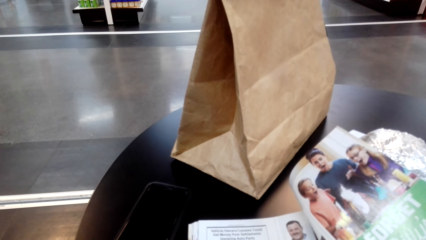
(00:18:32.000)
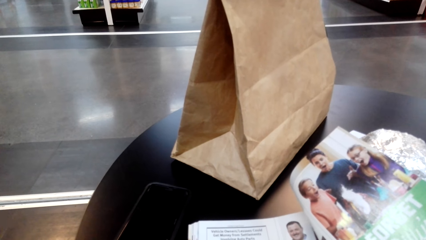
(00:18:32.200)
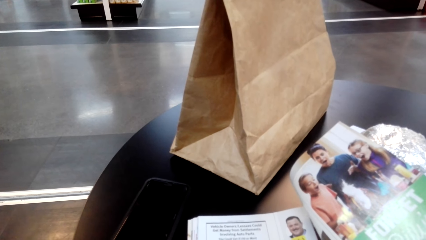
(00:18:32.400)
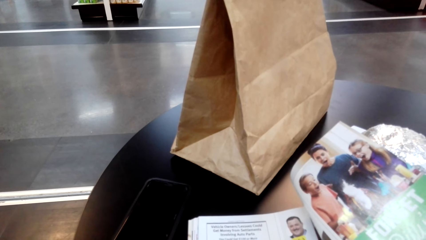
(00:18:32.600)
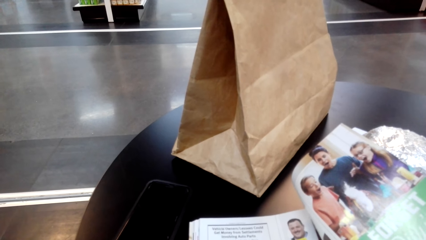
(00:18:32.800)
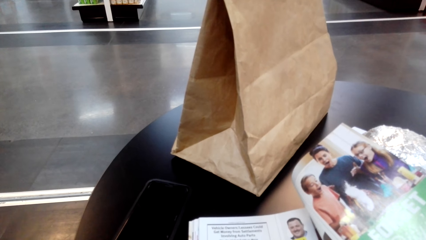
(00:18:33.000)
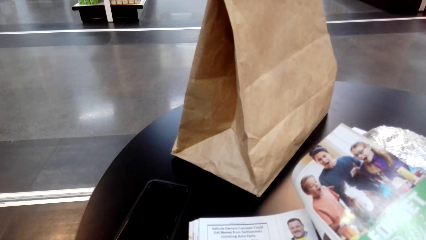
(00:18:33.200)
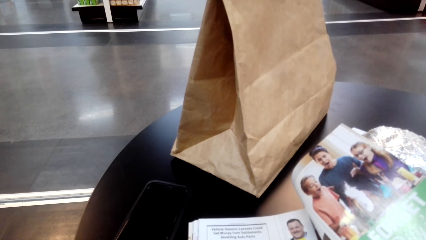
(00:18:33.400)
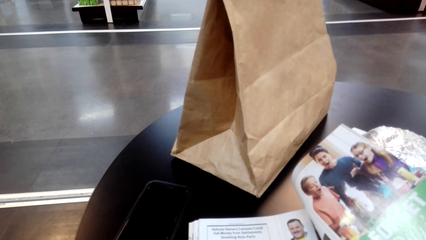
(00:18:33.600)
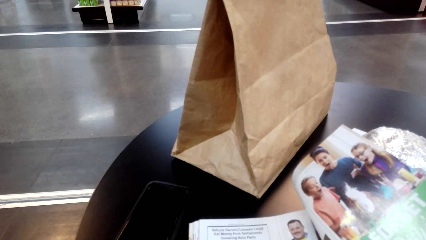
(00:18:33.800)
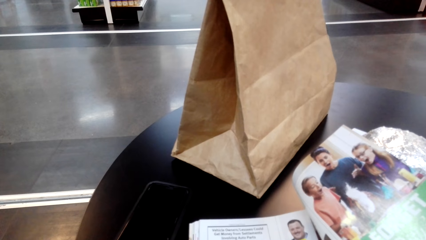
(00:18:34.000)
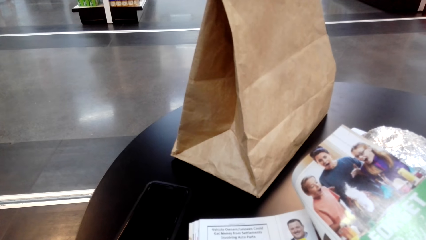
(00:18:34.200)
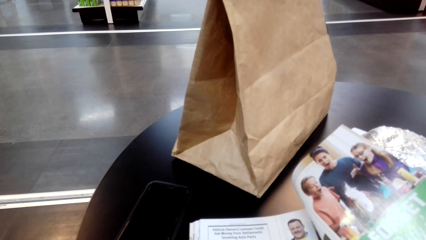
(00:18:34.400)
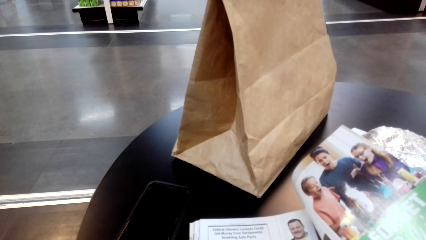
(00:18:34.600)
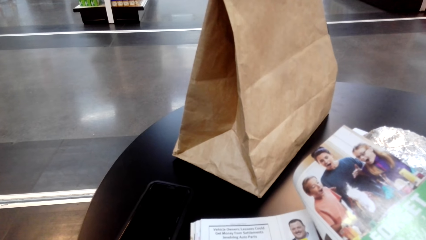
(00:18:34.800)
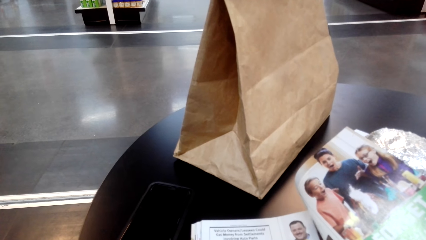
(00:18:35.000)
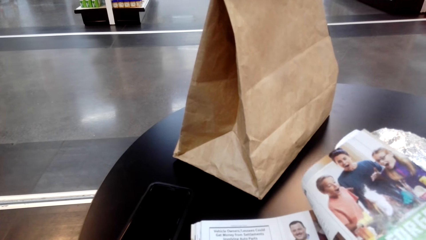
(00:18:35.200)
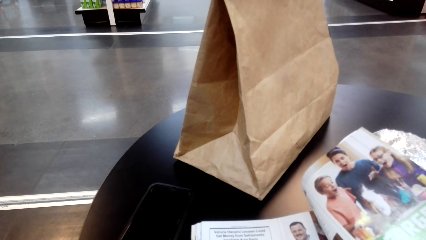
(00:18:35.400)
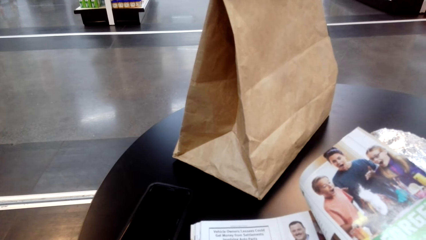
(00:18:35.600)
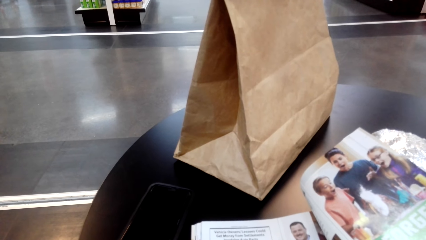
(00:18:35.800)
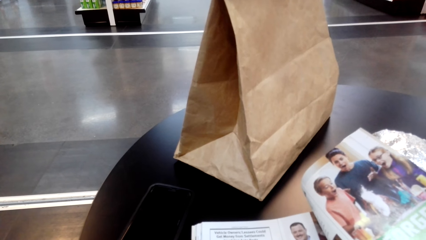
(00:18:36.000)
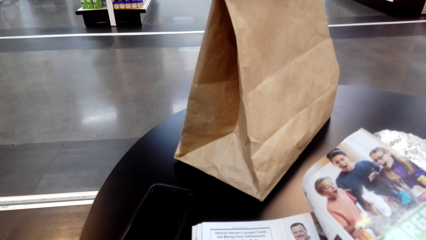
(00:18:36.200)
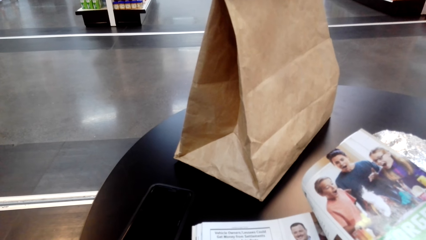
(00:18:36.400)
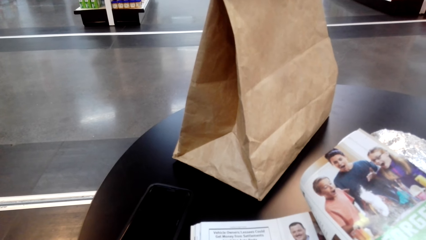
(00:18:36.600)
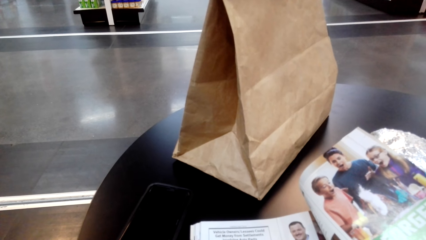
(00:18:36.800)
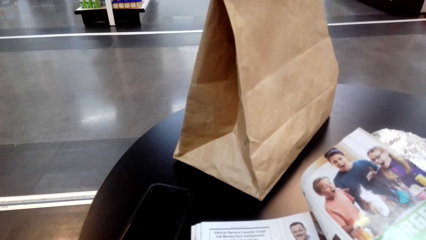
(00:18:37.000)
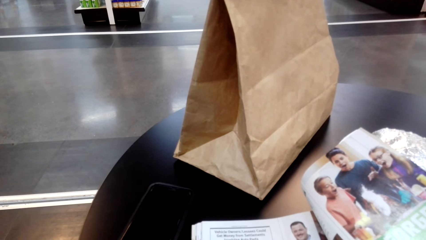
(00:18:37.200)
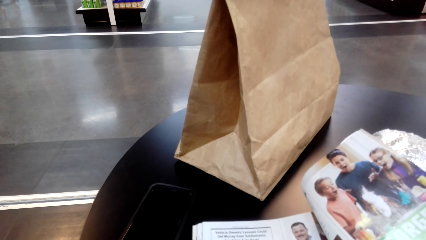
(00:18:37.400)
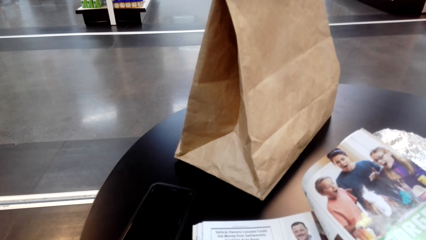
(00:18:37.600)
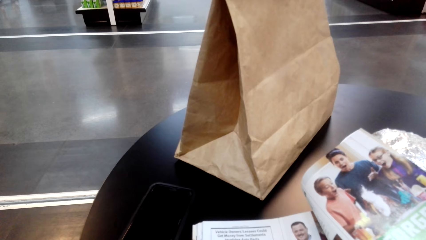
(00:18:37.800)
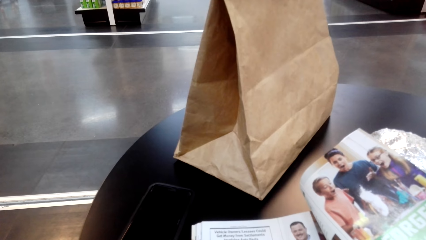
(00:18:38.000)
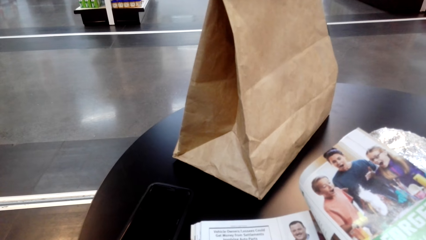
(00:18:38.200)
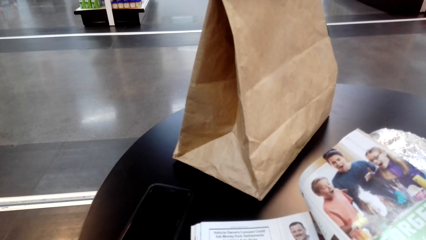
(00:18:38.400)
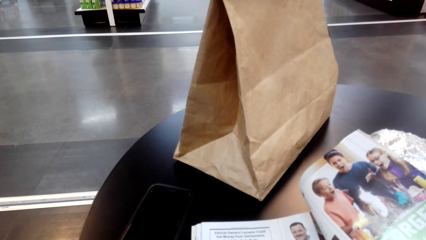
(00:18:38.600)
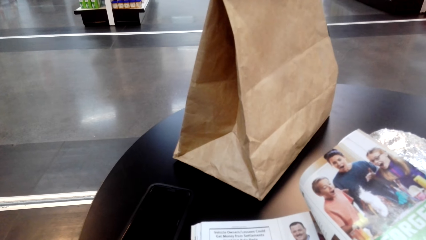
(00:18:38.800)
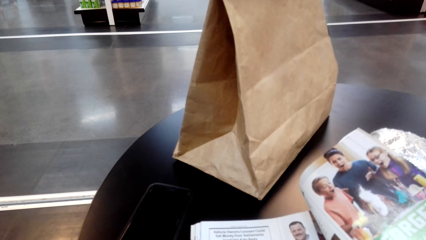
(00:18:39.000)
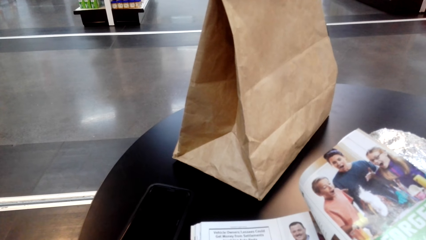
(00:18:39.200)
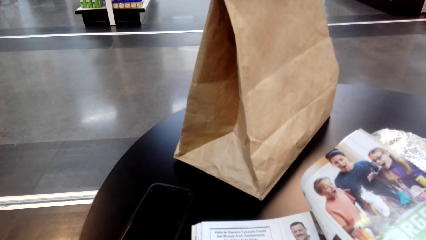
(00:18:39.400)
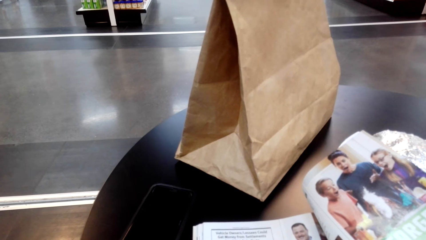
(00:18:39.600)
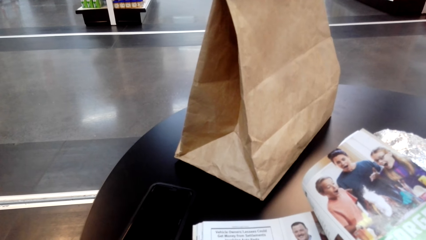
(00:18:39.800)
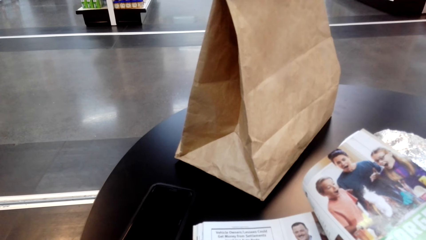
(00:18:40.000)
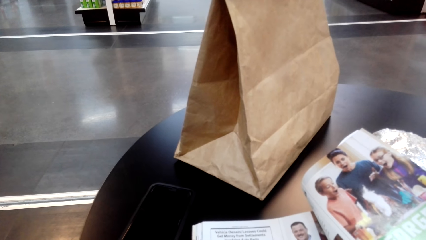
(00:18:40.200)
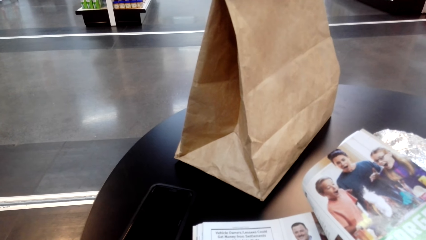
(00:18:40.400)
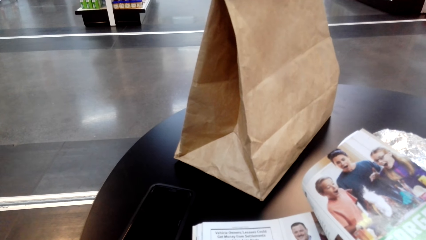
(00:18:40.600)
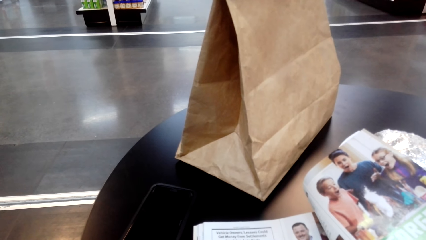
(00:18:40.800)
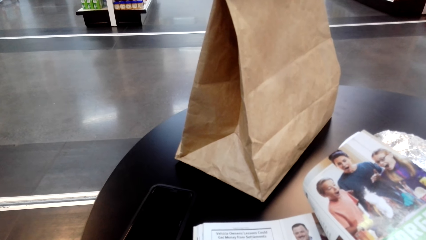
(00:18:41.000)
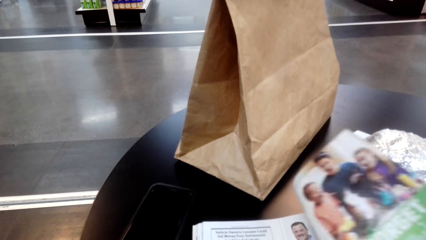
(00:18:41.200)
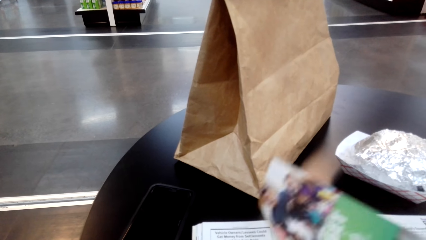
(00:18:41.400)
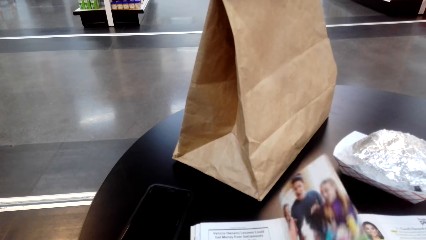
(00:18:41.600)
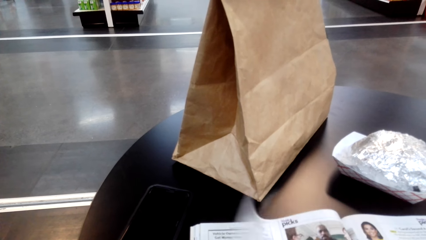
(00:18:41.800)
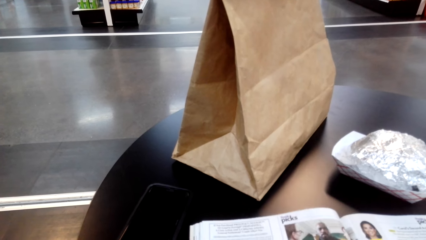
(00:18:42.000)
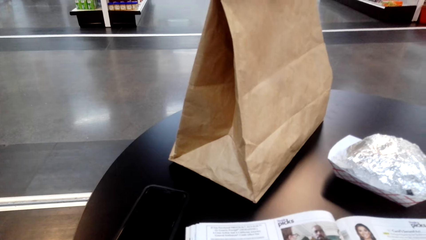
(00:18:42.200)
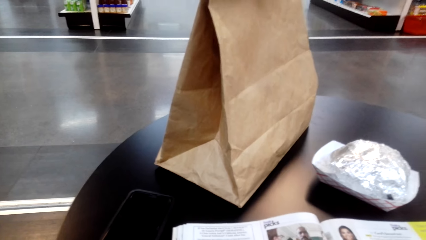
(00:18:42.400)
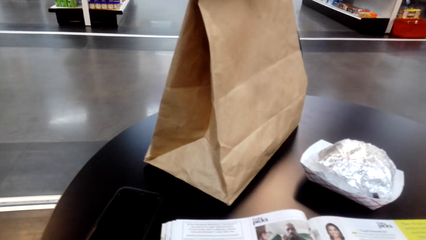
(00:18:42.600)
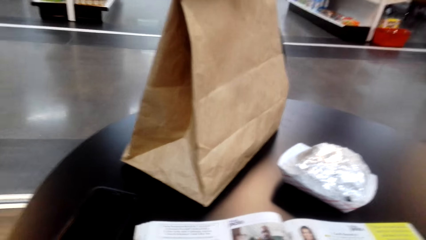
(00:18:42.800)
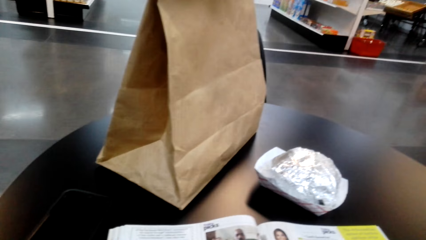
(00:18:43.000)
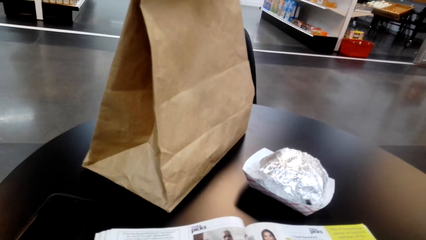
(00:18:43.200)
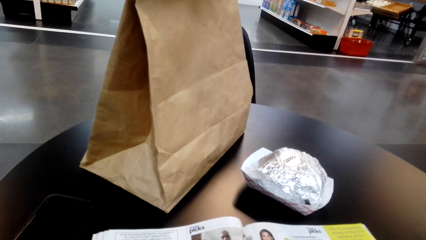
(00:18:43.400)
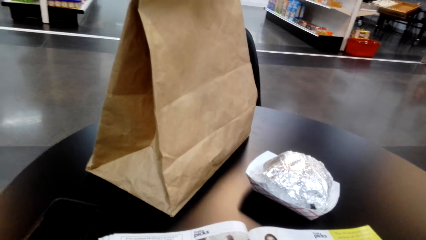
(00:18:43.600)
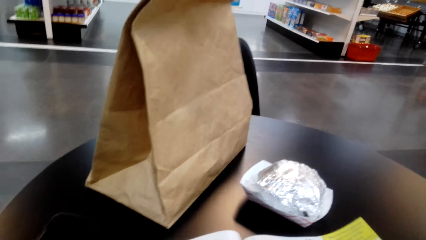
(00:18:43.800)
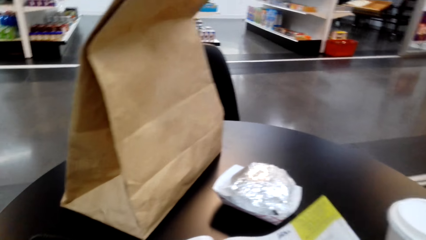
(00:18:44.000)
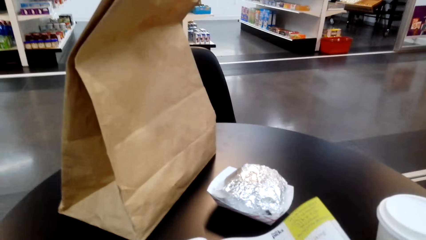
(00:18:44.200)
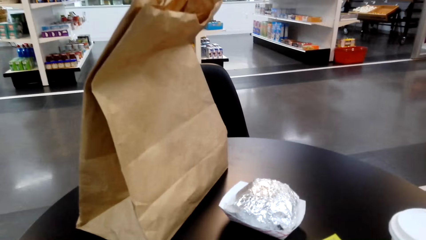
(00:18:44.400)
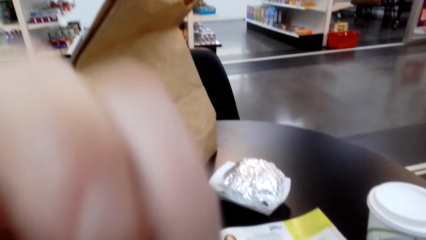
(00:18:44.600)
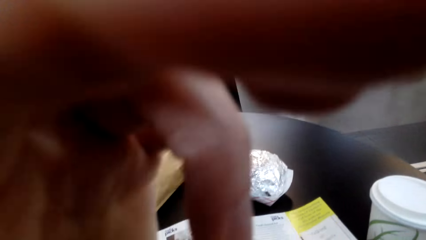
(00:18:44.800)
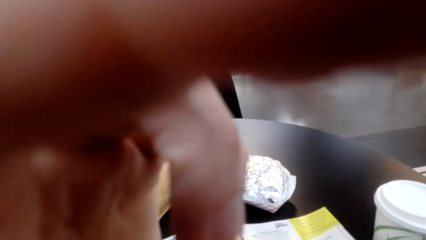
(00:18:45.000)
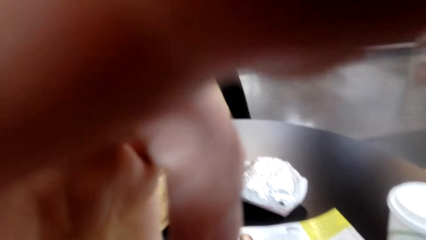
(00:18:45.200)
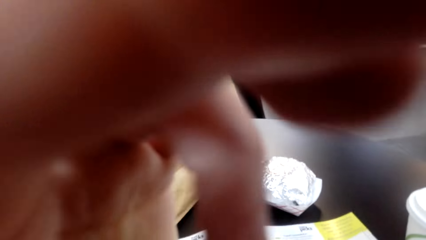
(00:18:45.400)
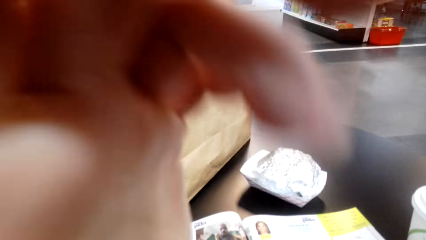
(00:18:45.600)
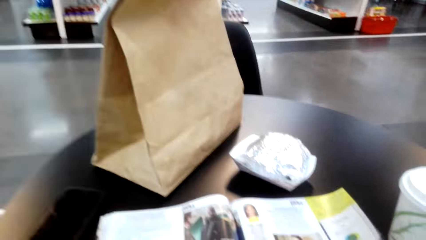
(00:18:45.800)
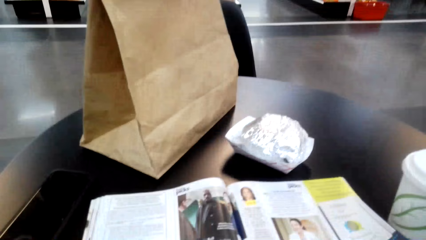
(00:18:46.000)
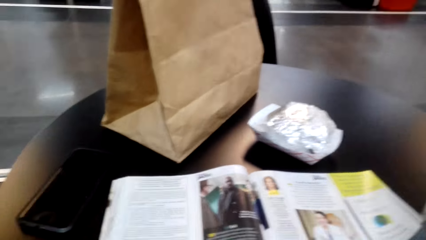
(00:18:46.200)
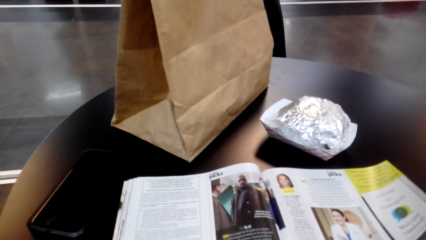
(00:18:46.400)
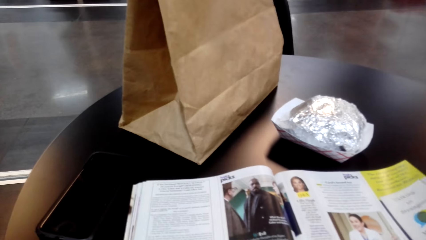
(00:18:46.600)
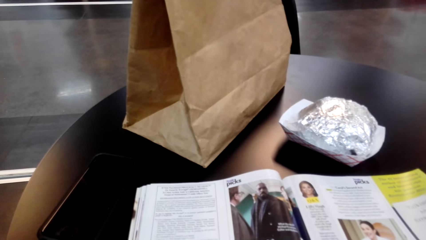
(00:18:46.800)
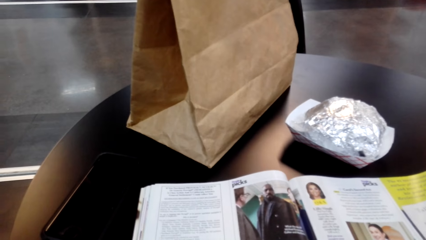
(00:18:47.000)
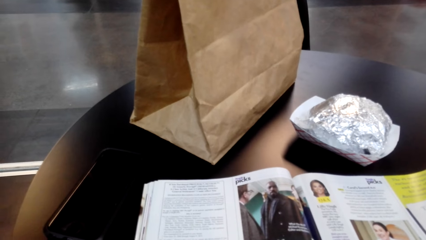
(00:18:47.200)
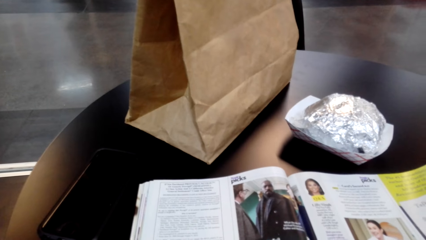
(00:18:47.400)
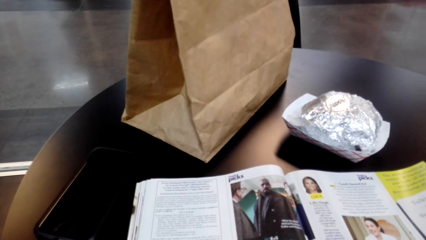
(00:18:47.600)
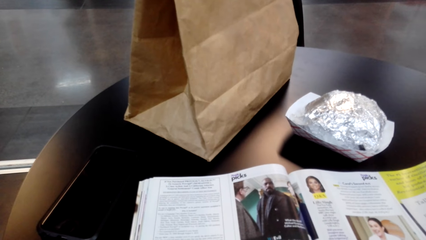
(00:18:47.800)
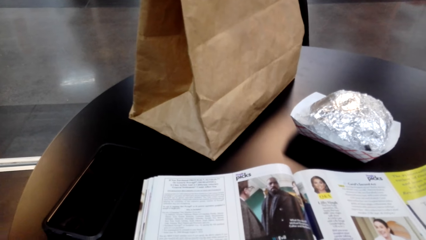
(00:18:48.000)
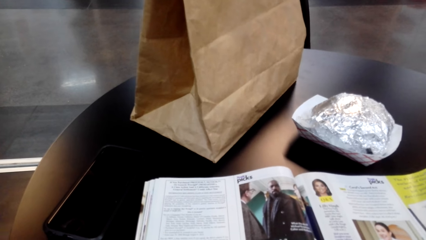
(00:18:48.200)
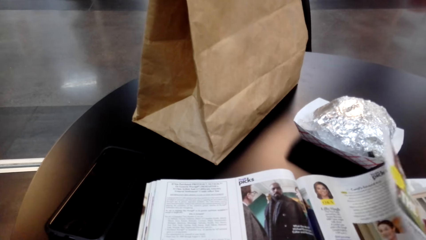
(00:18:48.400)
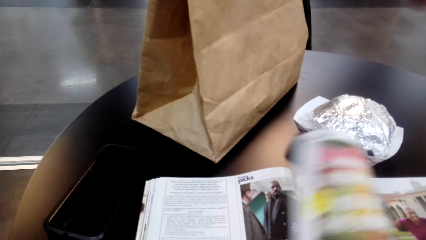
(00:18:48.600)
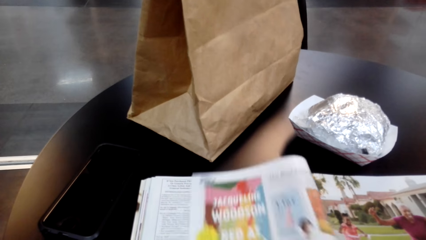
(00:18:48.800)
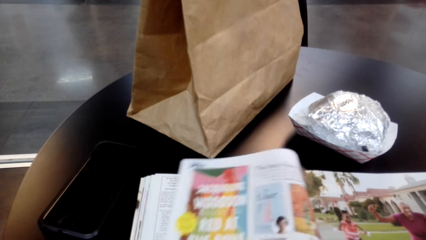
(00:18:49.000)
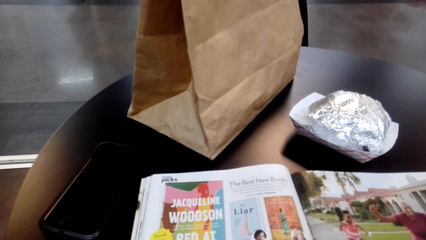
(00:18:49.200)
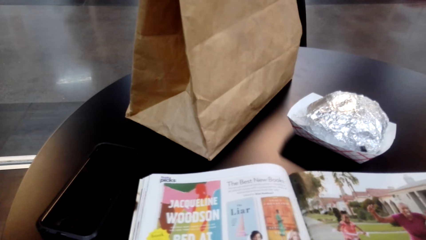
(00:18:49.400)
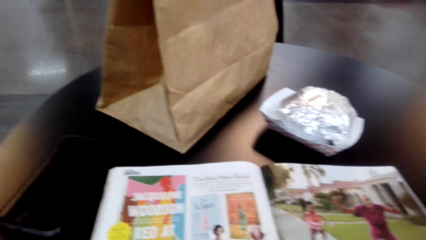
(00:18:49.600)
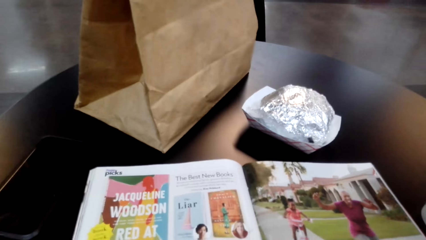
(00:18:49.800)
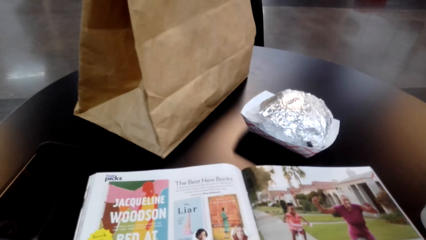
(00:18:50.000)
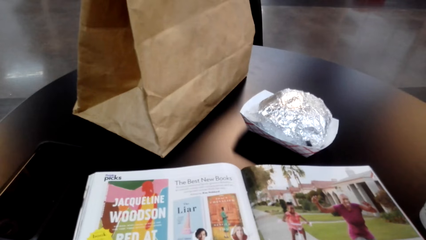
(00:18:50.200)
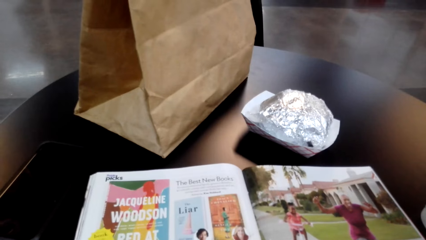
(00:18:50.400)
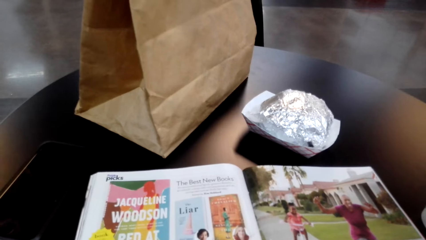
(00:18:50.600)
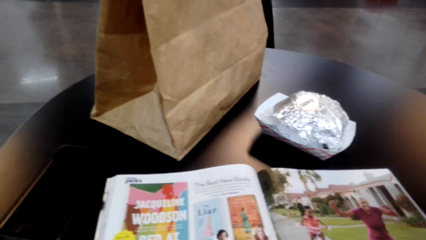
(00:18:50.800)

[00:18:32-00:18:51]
The camera wearer releases a page. They look at a magazine. They adjust a camera. They look at the magazine. They flip the page. They look at the magazine.
